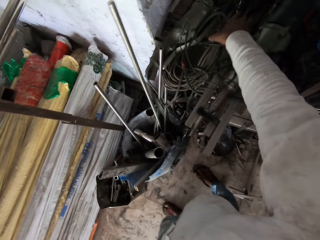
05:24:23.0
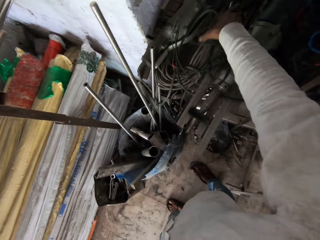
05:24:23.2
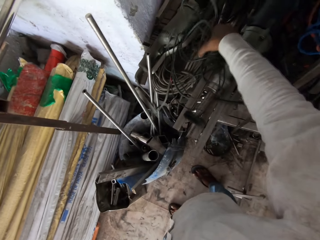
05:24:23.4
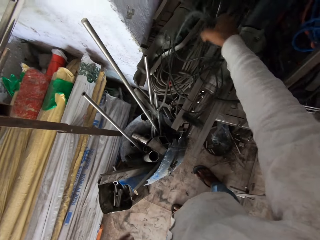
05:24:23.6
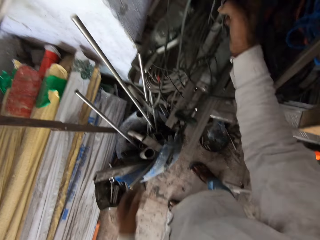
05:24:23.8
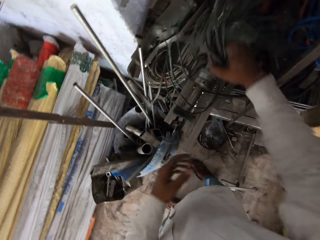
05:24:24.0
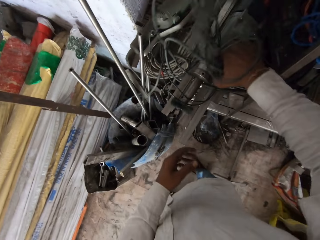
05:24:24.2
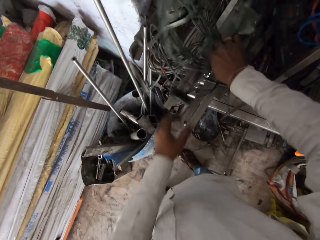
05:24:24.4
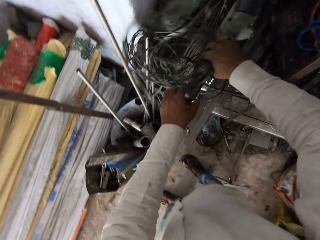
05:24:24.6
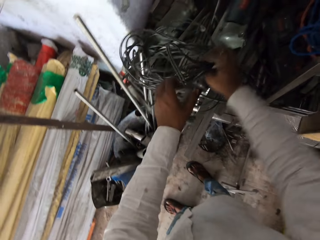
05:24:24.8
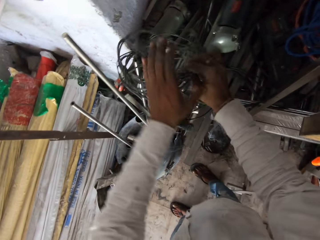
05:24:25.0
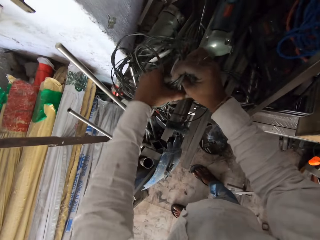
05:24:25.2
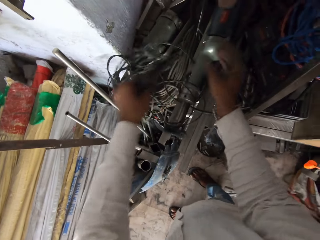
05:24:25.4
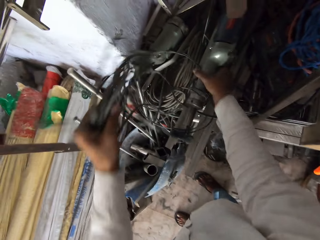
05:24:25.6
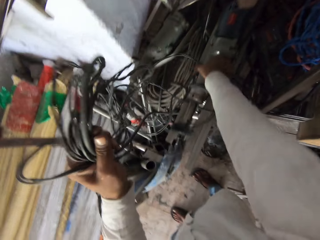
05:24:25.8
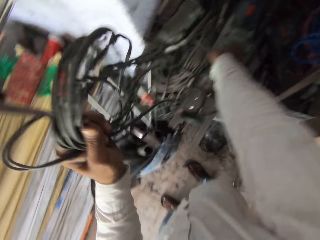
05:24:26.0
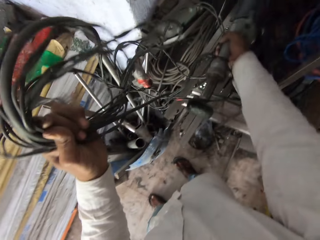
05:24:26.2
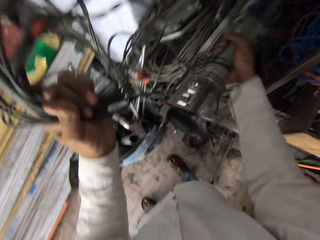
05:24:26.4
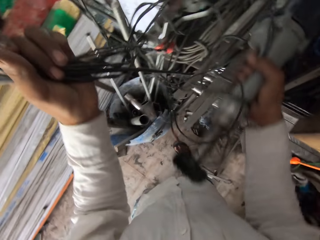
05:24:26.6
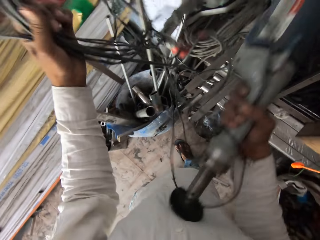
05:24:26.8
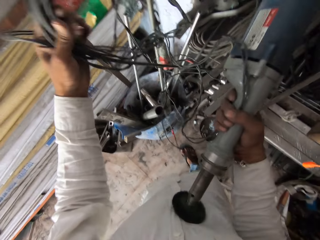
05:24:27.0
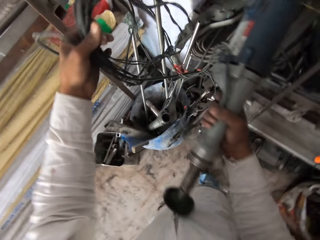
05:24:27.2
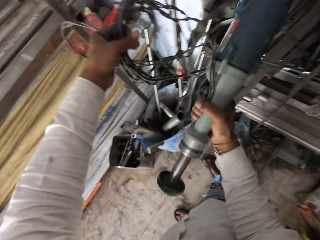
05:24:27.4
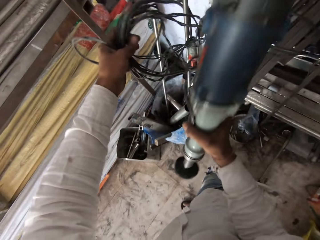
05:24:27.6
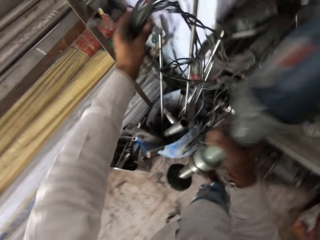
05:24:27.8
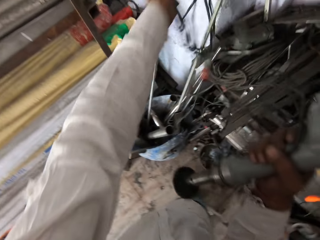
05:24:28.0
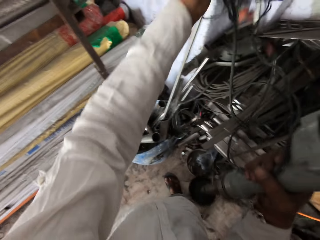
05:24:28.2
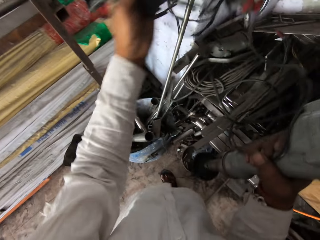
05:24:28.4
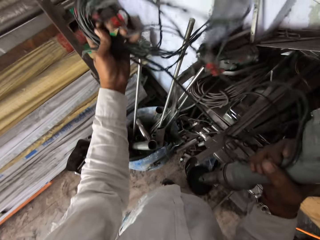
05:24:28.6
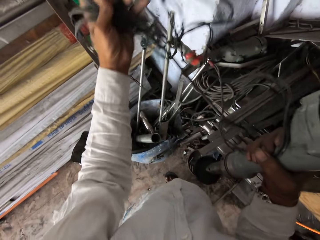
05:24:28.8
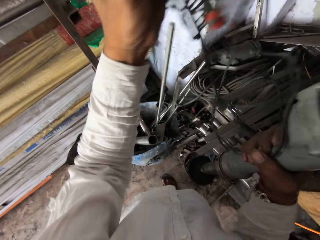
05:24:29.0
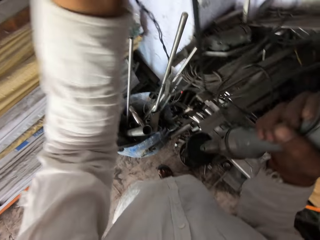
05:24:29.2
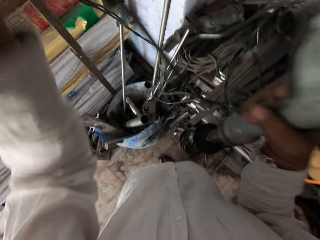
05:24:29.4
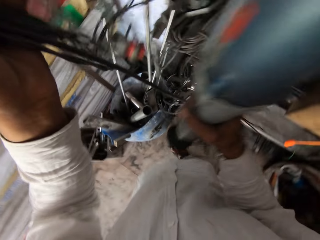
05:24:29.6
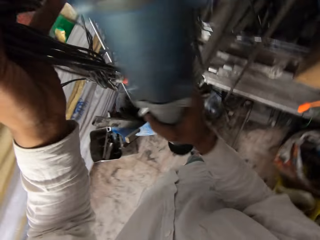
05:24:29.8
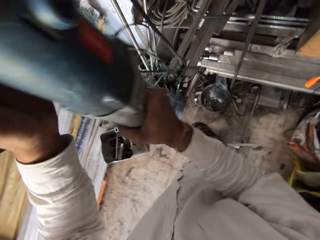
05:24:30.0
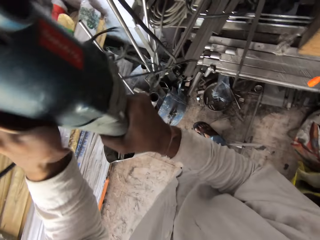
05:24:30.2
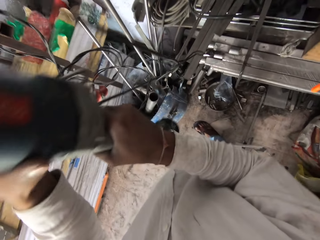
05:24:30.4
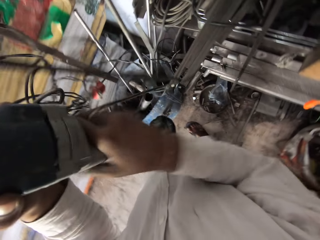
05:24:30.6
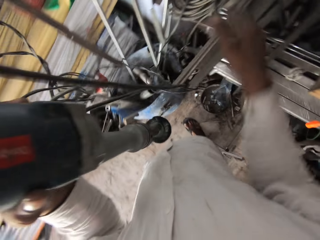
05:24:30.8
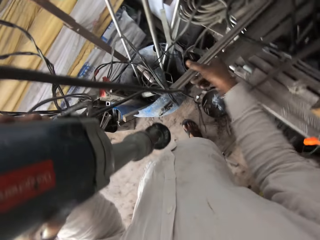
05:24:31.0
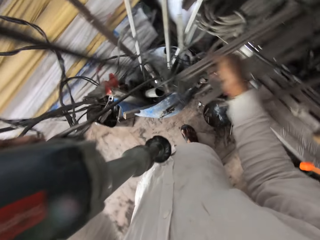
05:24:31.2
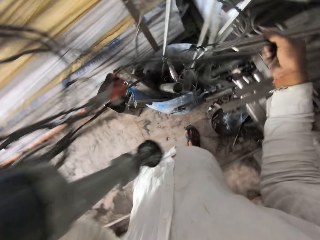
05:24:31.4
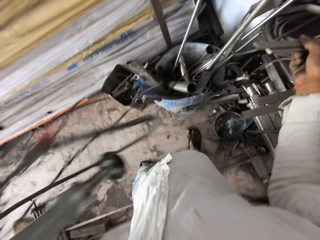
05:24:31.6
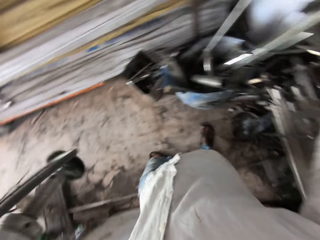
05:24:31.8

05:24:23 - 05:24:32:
The camera wearer picks up a wire. They hold the machine.
